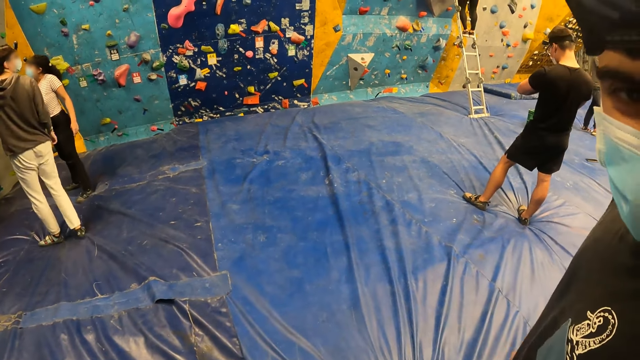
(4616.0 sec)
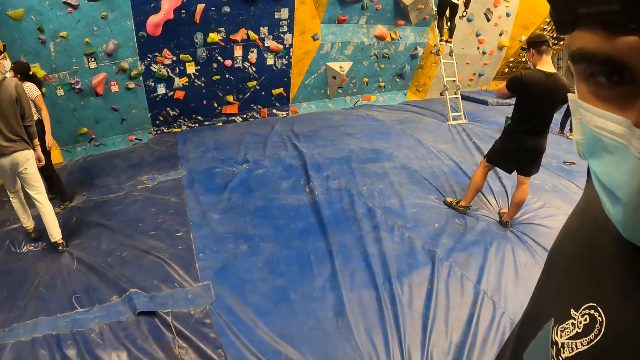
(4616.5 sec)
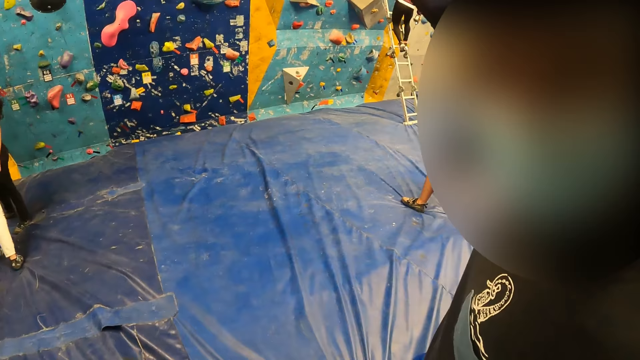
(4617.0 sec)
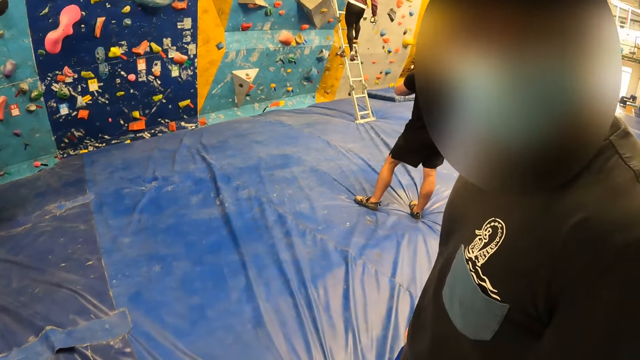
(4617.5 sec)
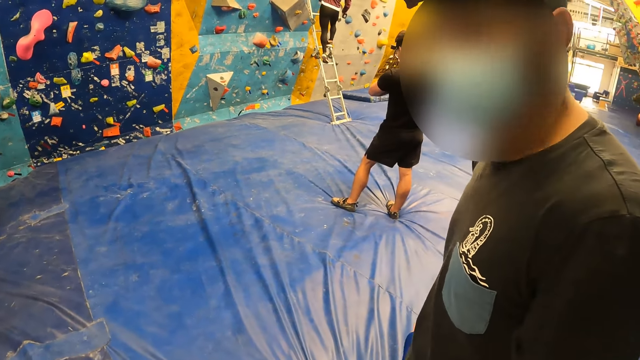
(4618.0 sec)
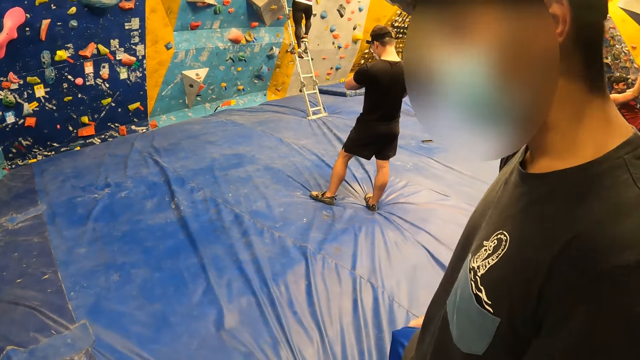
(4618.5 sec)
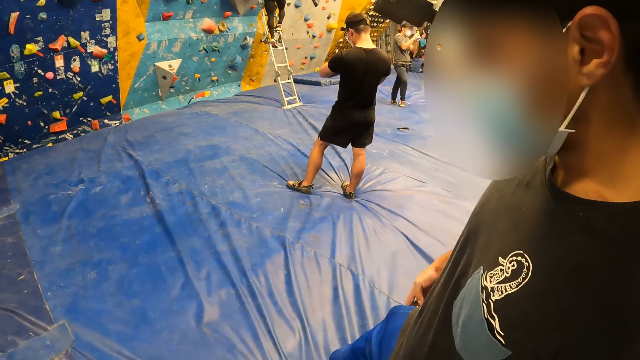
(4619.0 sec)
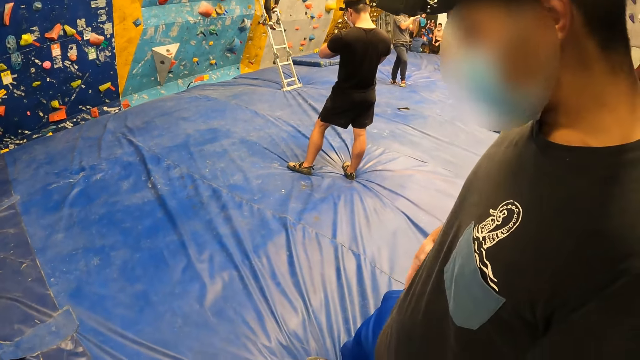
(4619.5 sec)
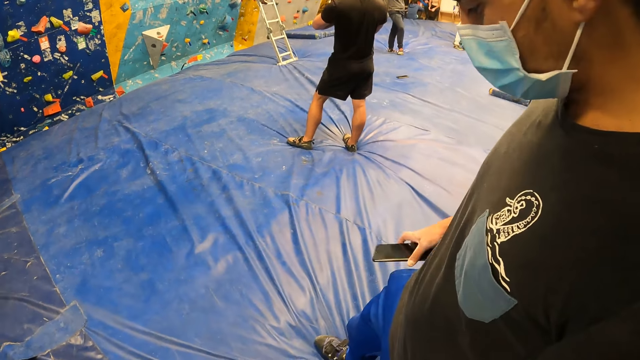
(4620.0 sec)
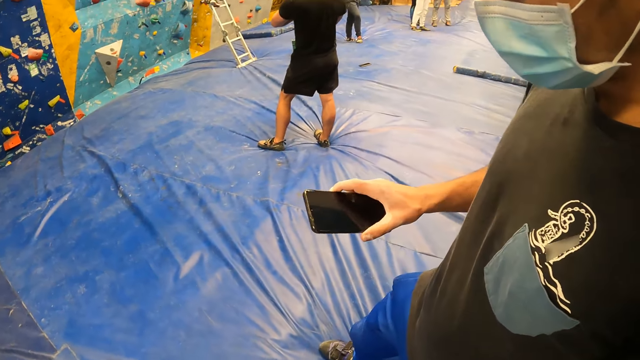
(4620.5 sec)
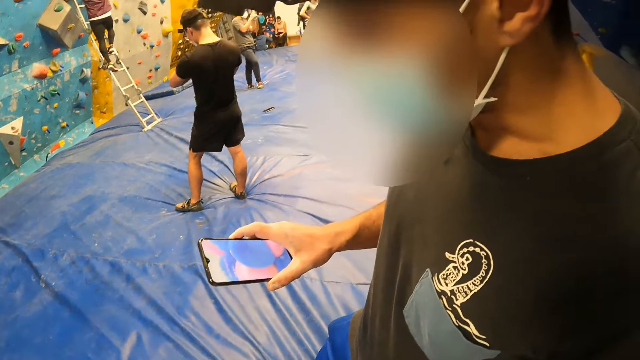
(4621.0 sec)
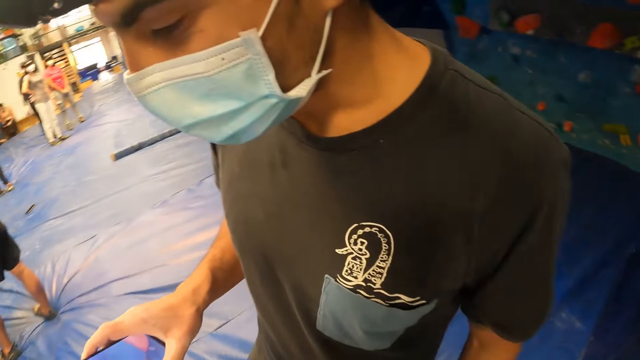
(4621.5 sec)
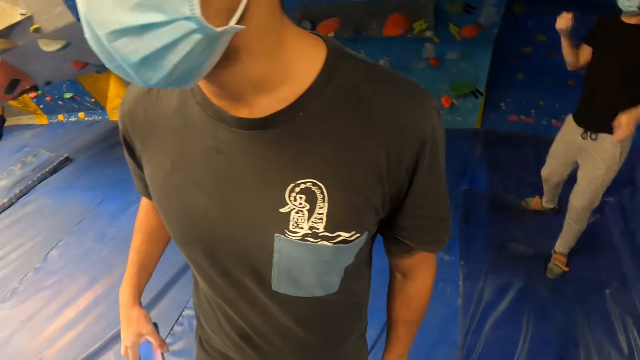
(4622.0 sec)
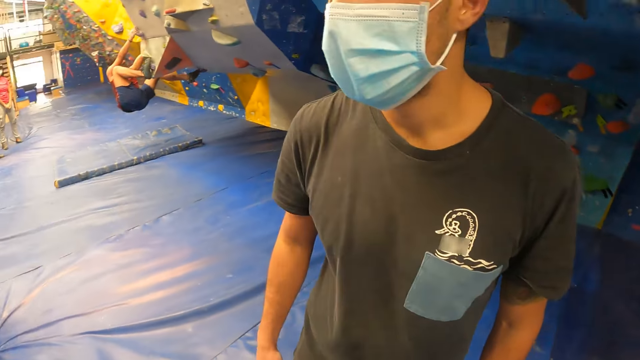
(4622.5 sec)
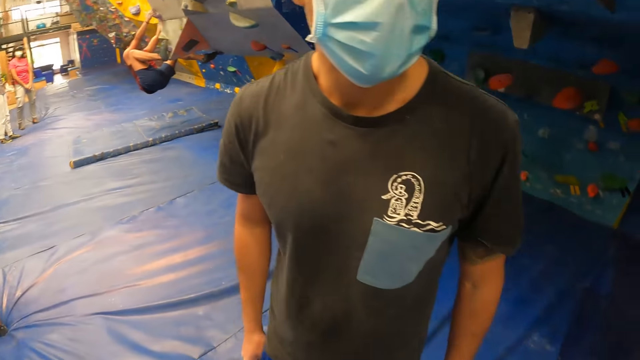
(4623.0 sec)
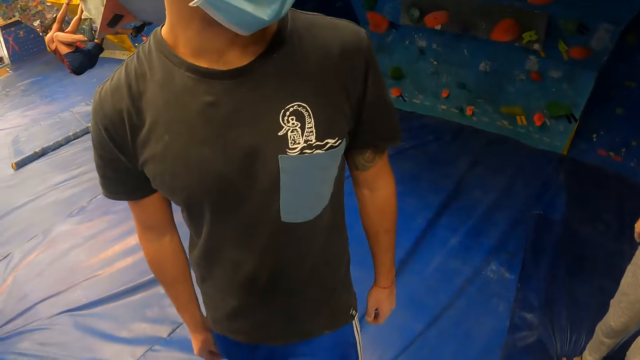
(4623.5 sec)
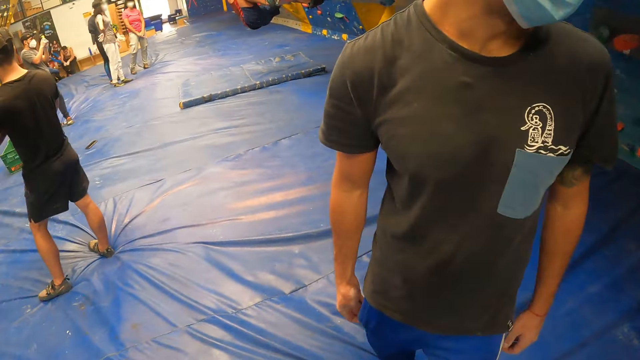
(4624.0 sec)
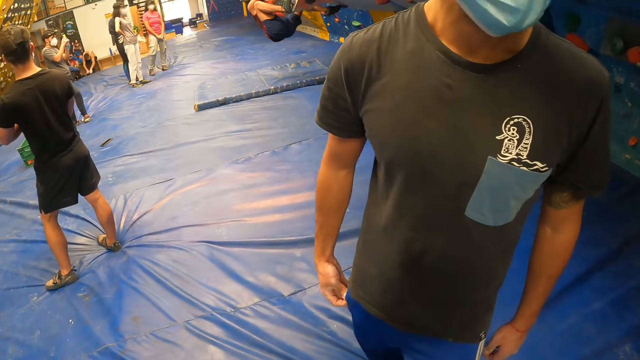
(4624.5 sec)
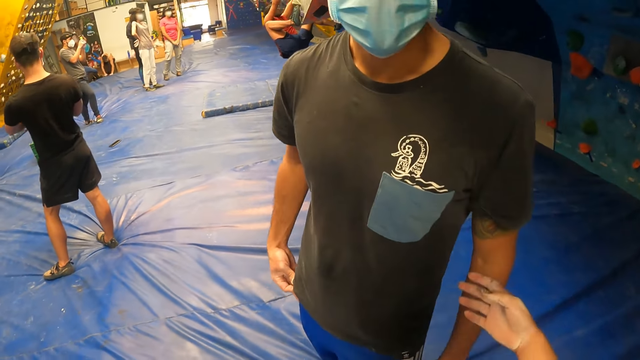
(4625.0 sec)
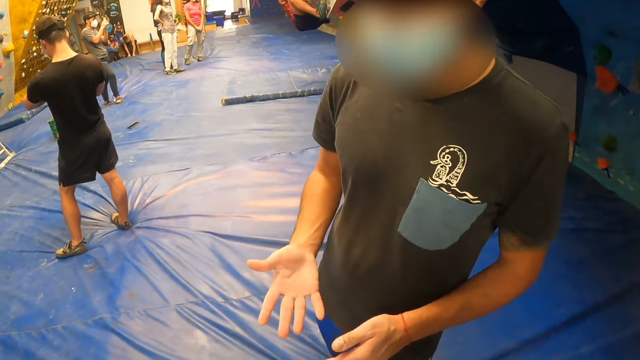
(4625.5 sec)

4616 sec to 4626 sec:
A man removes a phone from his pocket with his right hand. The man operates the phone with his right hand. The man looks at the phone. The man puts the phone into his pocket with his right hand. The man zips his pocket with his right hand.

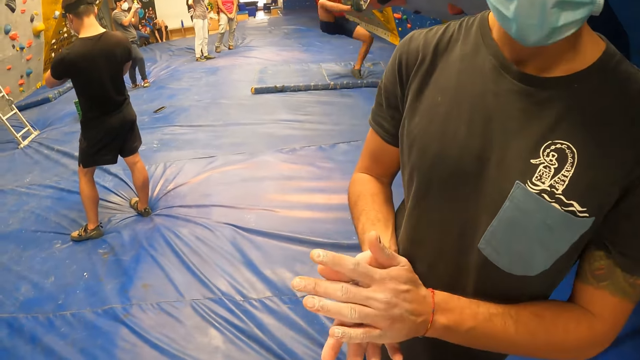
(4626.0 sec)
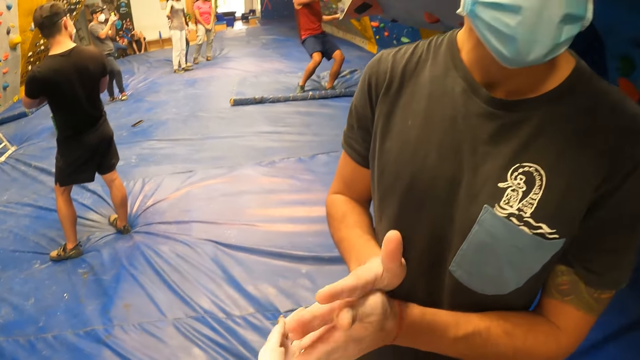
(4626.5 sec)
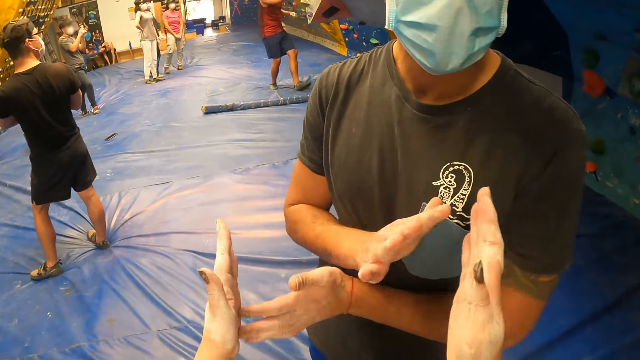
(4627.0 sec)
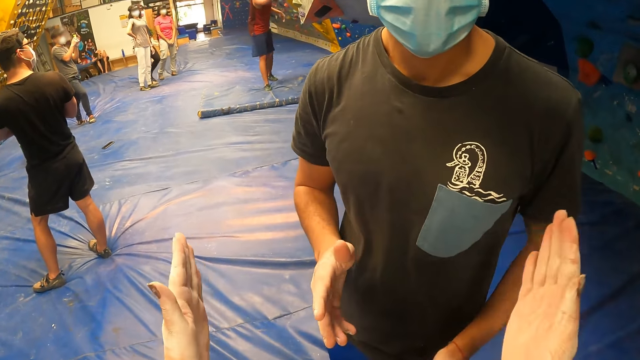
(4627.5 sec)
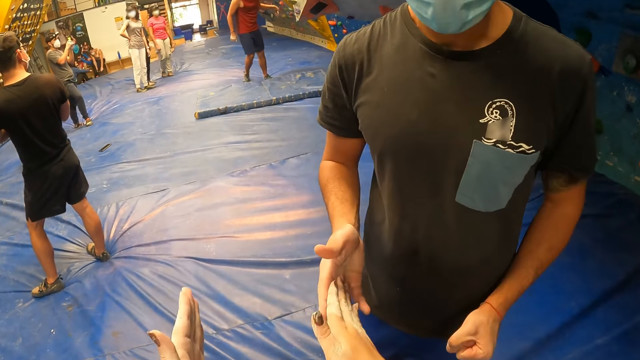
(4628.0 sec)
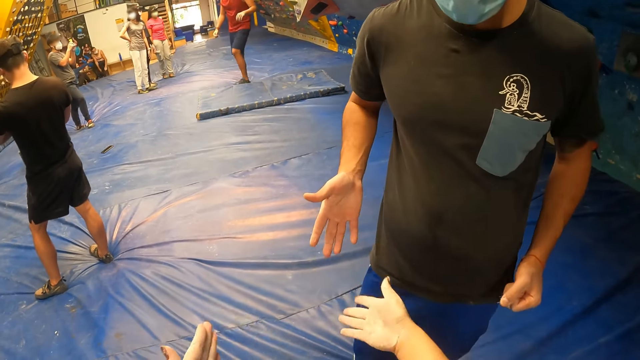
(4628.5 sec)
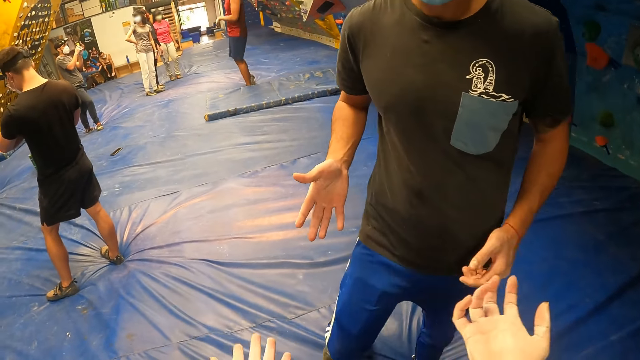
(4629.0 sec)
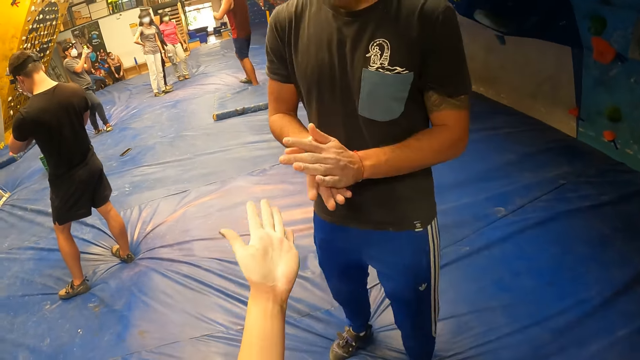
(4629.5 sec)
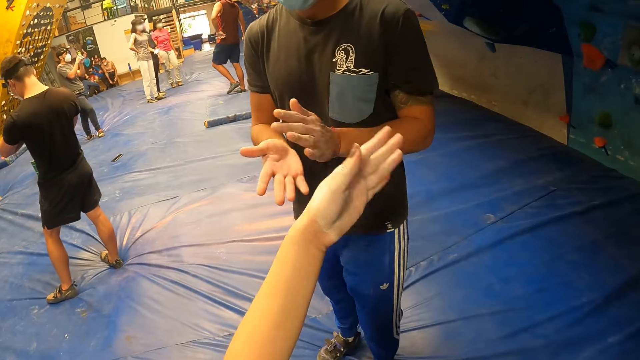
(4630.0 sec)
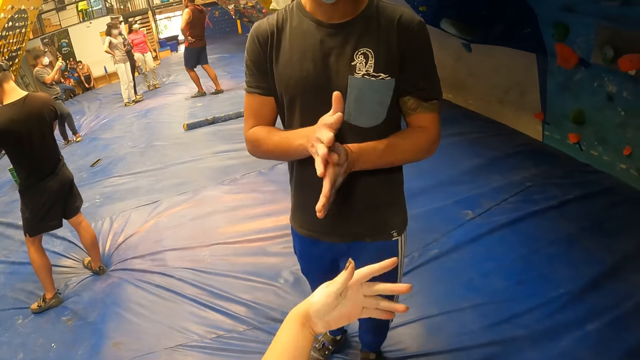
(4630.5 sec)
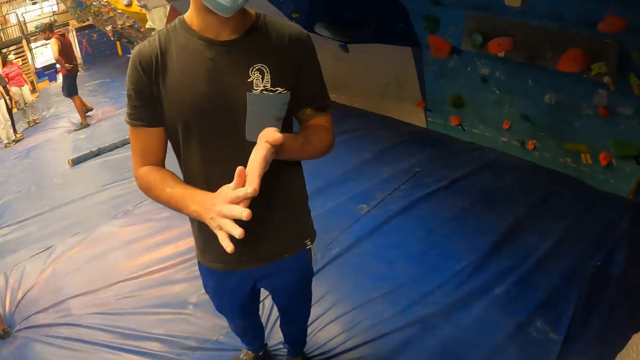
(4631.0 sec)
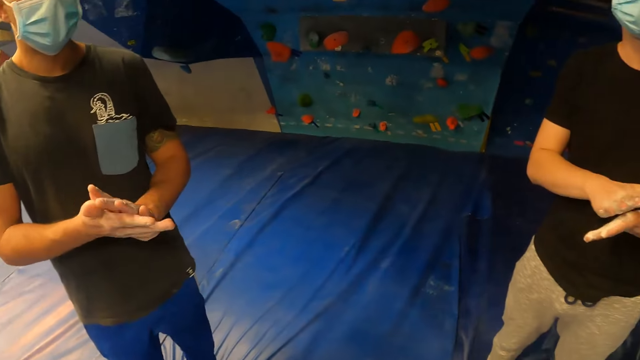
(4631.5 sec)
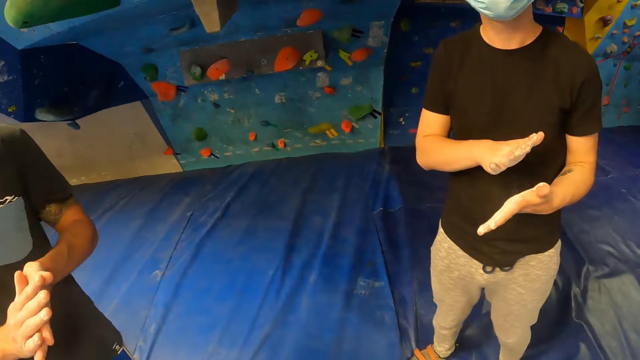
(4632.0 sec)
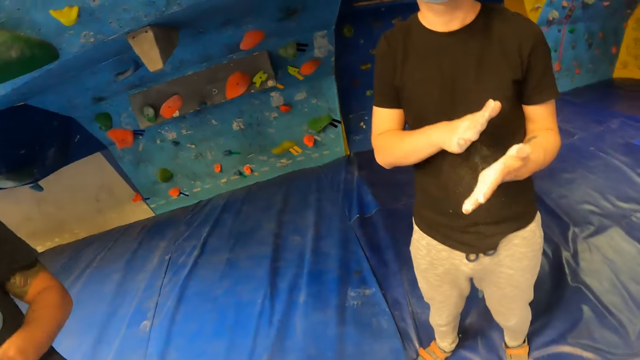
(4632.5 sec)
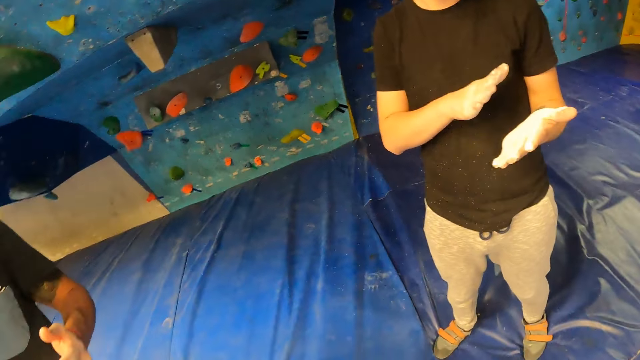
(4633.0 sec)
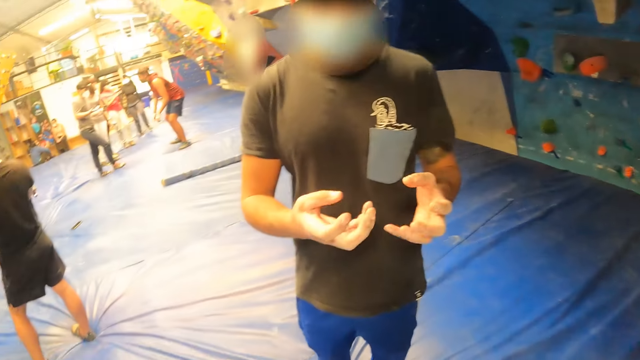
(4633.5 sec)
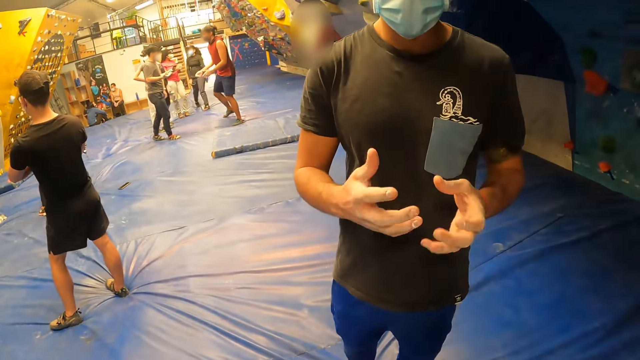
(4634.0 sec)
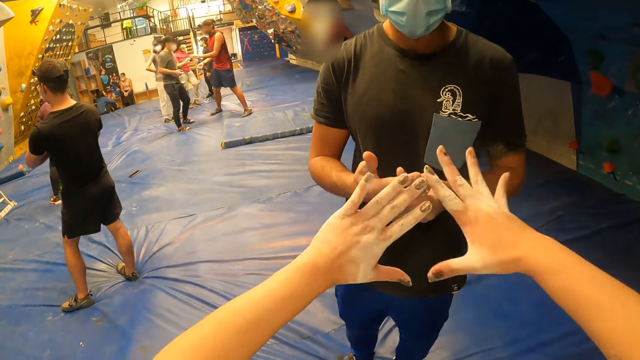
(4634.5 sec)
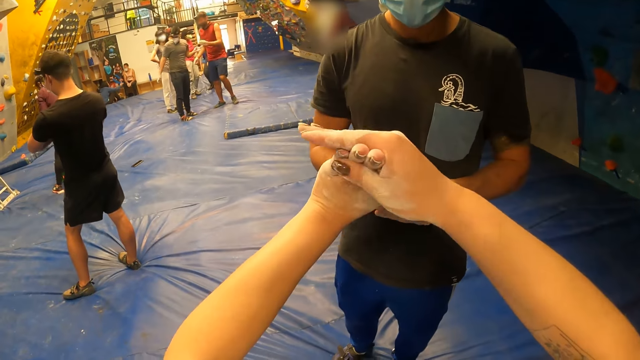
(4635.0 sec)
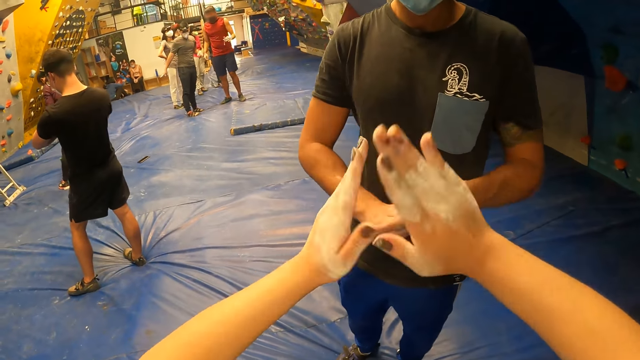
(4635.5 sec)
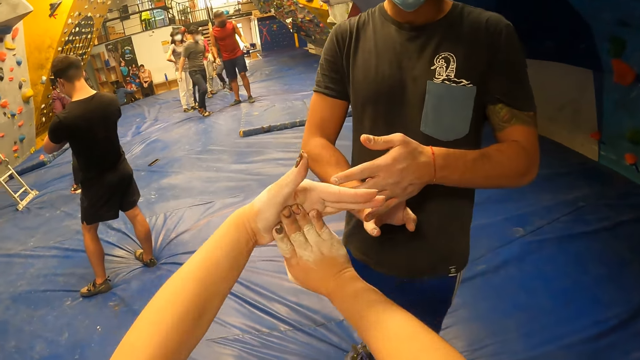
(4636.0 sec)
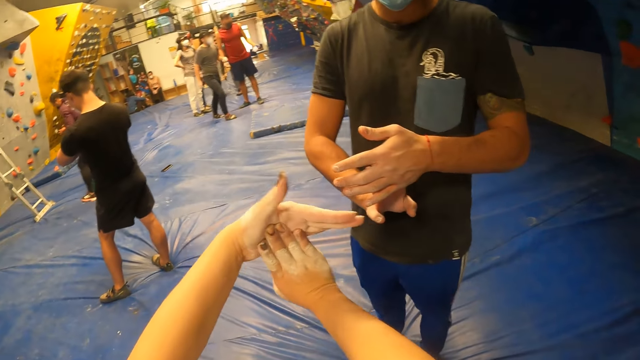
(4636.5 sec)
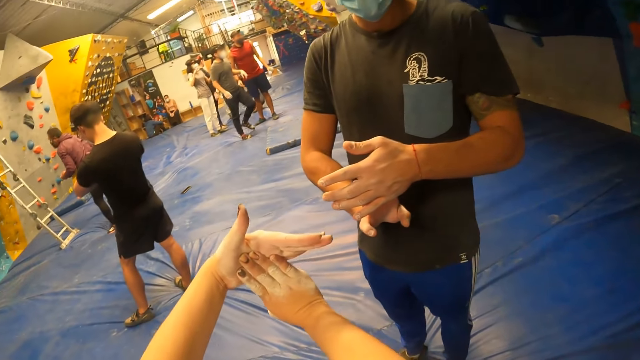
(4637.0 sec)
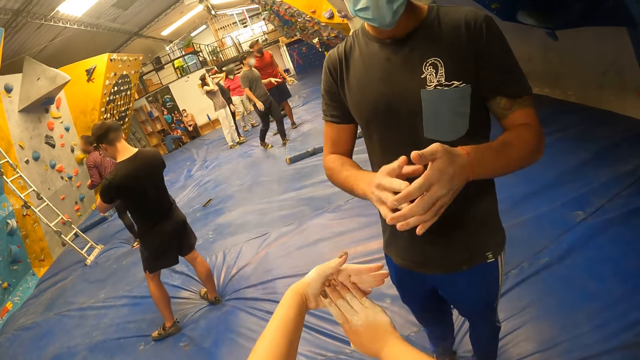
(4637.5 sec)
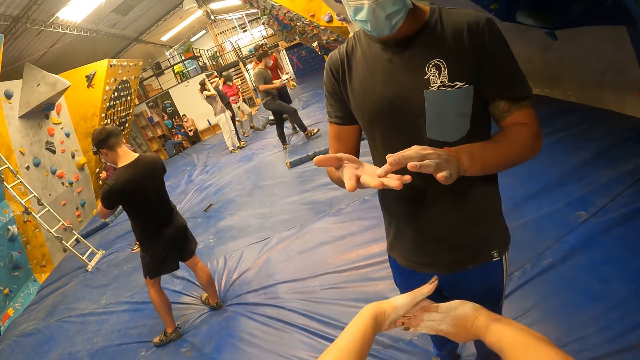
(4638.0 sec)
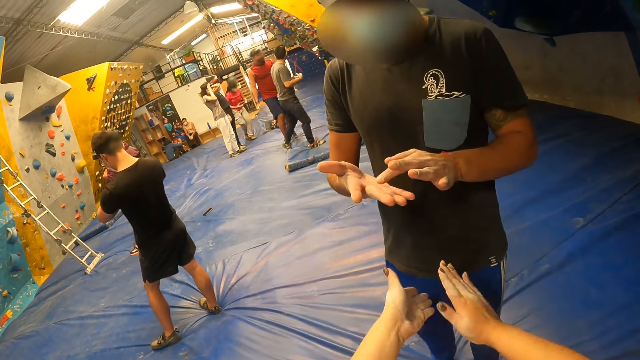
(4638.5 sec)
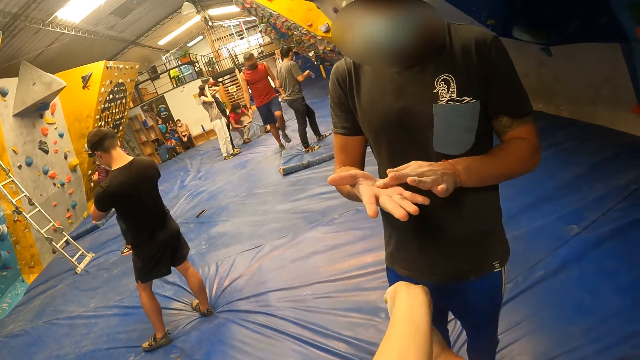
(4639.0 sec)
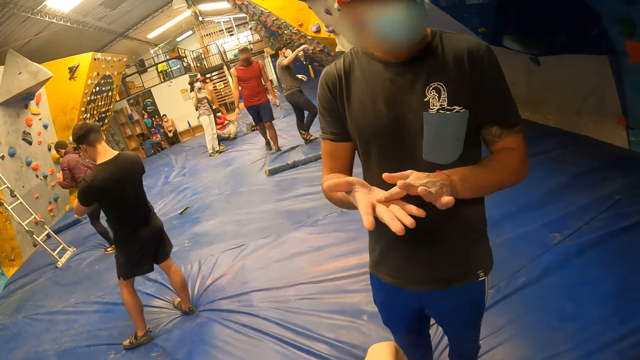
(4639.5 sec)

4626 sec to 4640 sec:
A man rubs his hands together. The camera wearer stretches out her hands. She taps the hand of the man. The man rubs his hands. Another man claps his hands. The camera wearer stretches her fingers. The first man rubs the palm of his hand with a finger.
